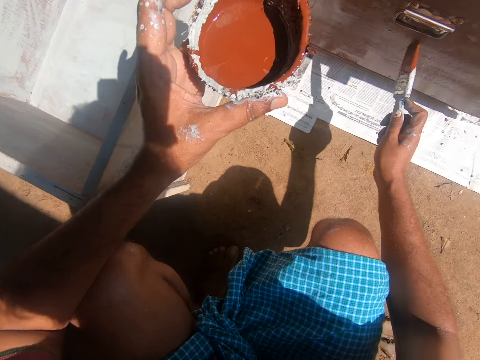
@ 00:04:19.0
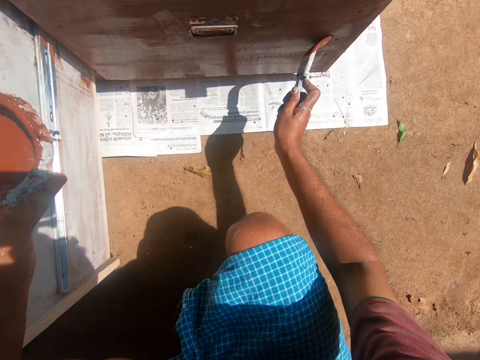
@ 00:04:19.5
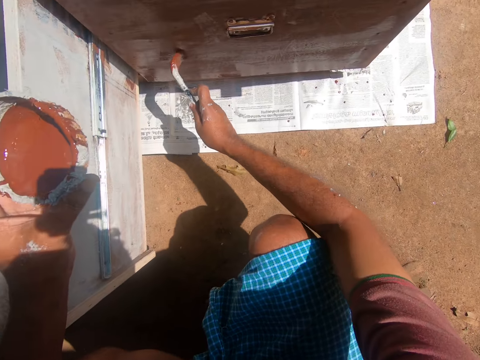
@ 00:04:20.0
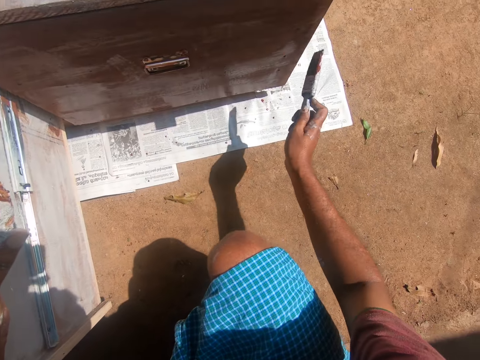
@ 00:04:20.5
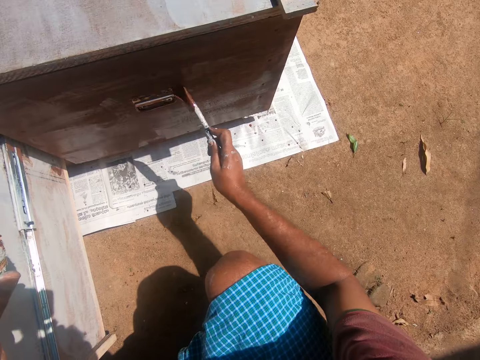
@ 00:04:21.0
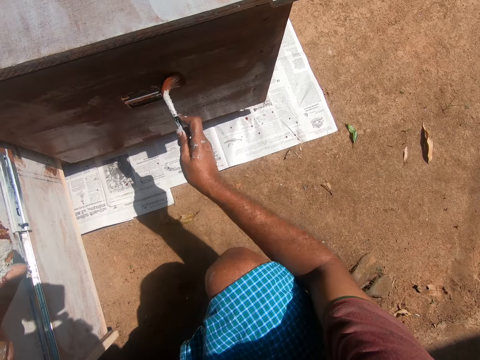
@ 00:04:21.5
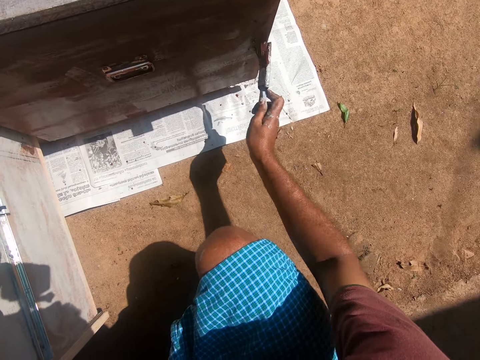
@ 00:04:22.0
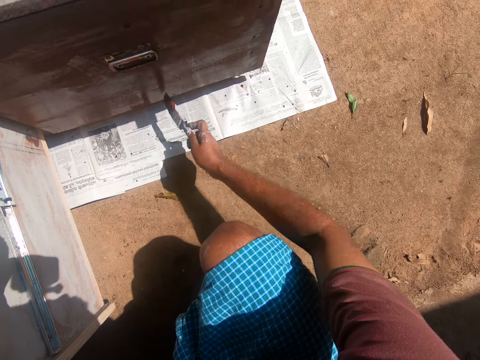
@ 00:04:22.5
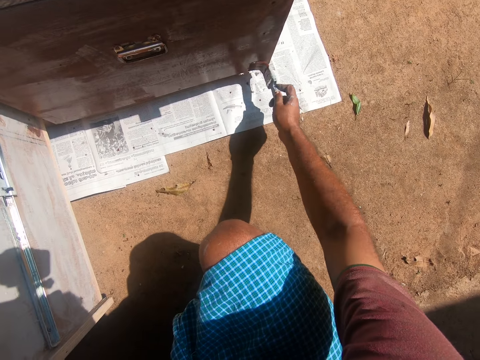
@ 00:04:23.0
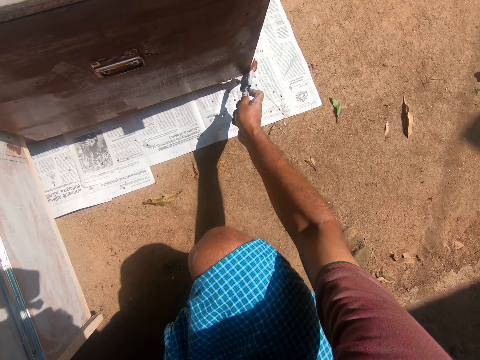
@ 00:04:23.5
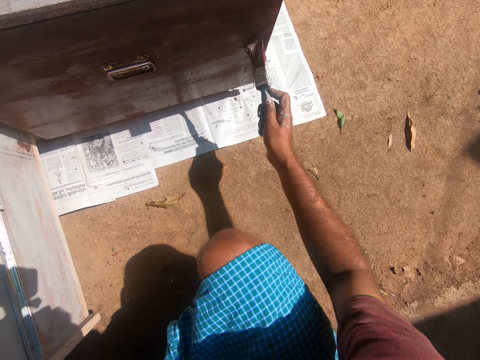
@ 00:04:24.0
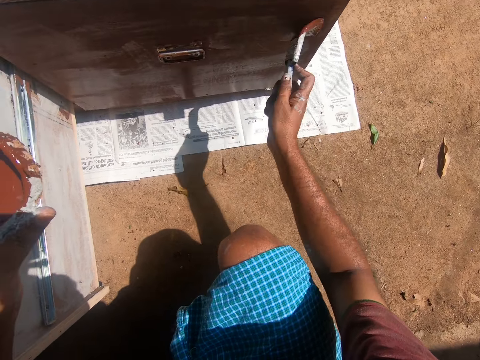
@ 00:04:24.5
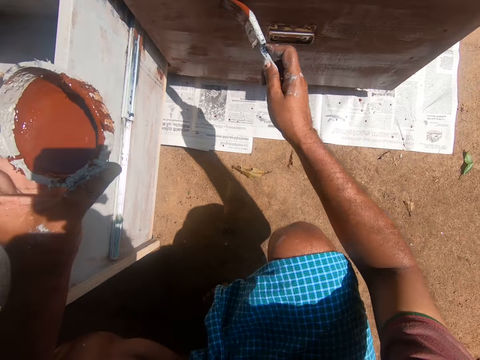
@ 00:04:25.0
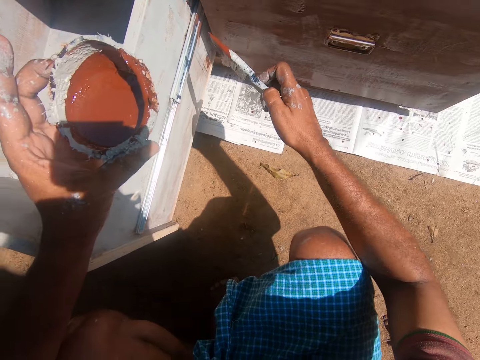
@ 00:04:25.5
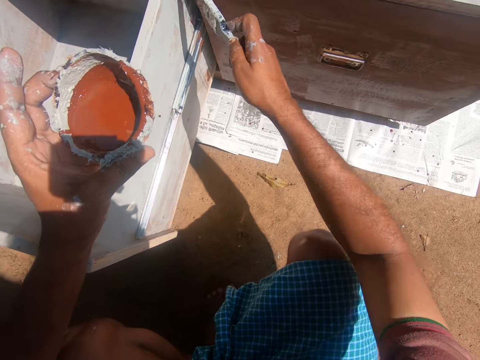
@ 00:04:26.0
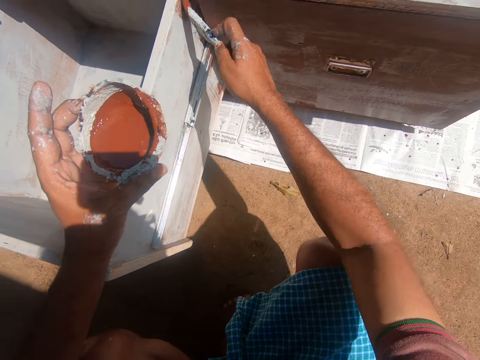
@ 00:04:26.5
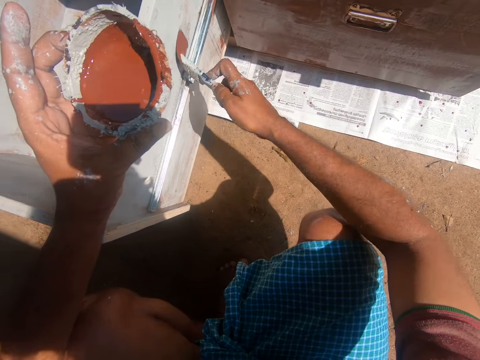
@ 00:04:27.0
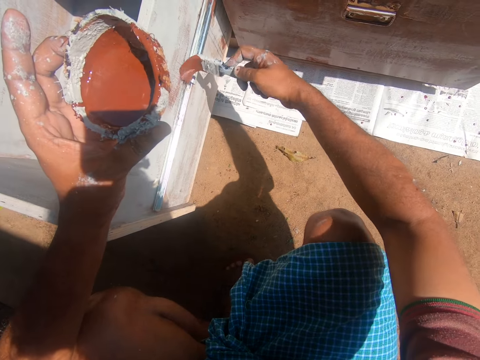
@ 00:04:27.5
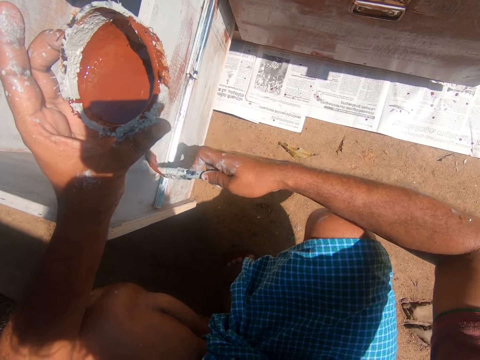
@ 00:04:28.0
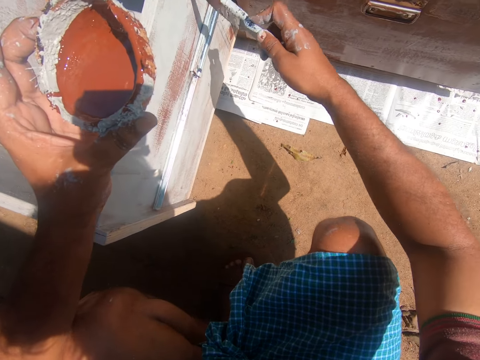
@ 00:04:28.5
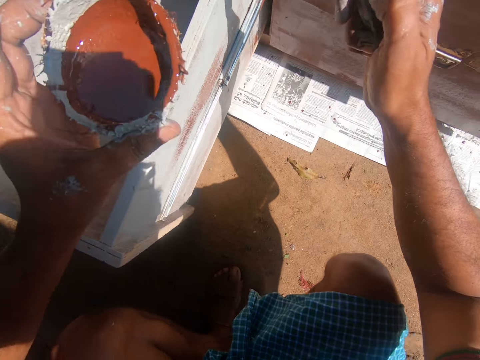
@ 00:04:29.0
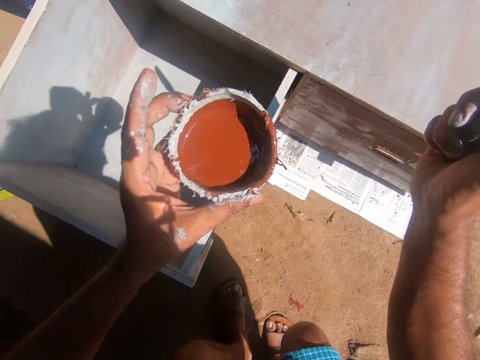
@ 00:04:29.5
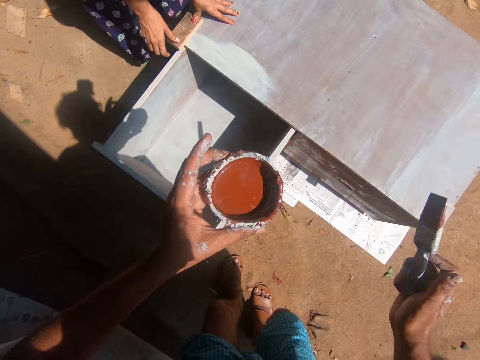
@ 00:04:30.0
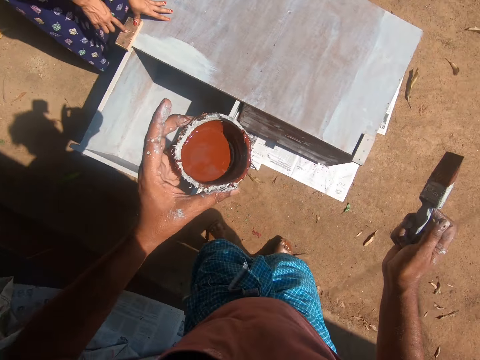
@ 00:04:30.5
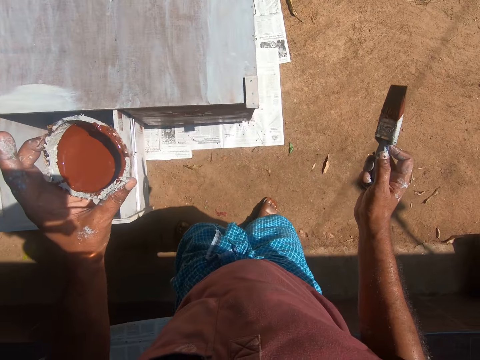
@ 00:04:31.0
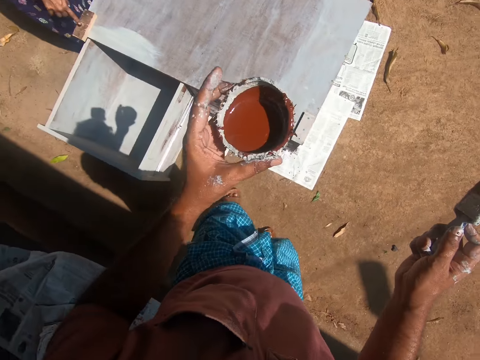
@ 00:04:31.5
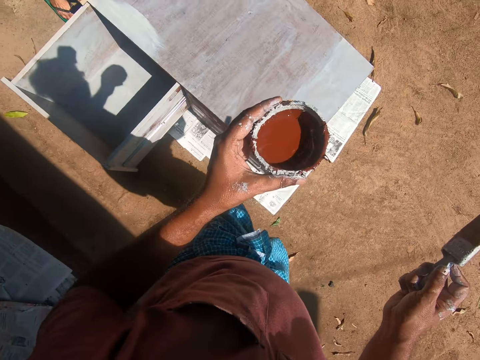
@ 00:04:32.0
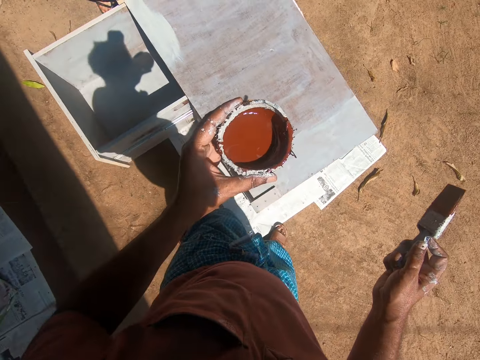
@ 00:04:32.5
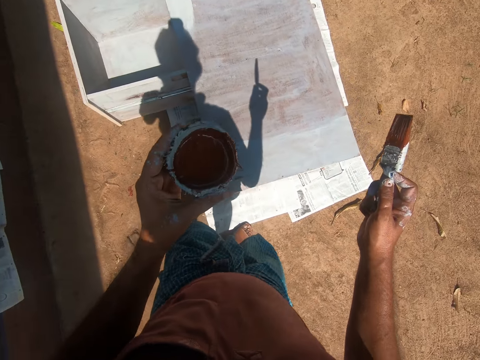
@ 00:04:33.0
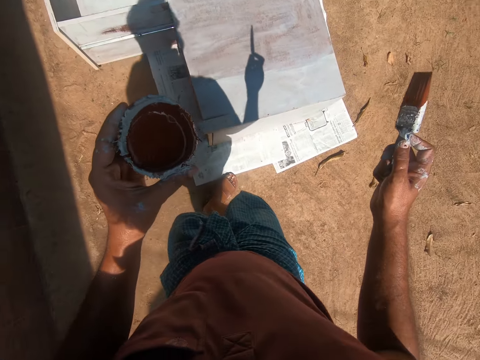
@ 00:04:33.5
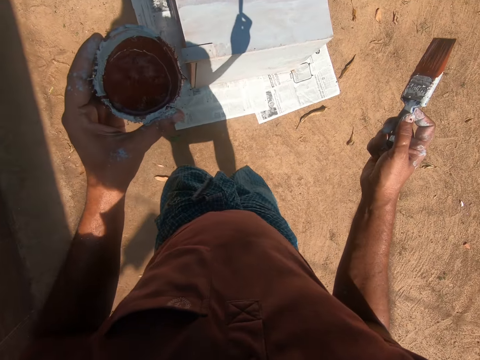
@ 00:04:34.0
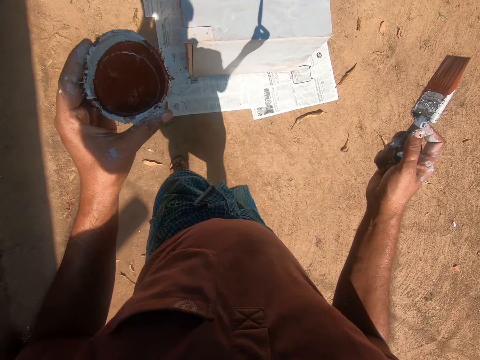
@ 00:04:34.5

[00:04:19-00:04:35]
The camera wearer paints the cabinet with a paint brush. They lift the brush from the cabinet. A person stands against the furniture. The camera wearer stands. The person leans a hand on the cabinet. The camera wearer looks around. They walk around. They walk away from the furniture.

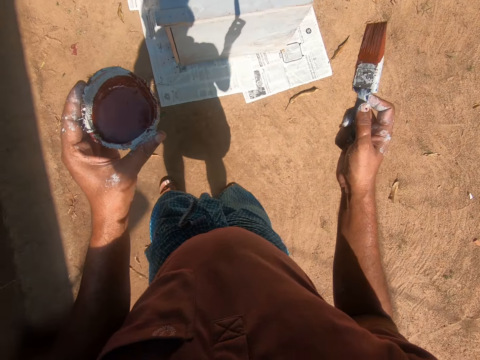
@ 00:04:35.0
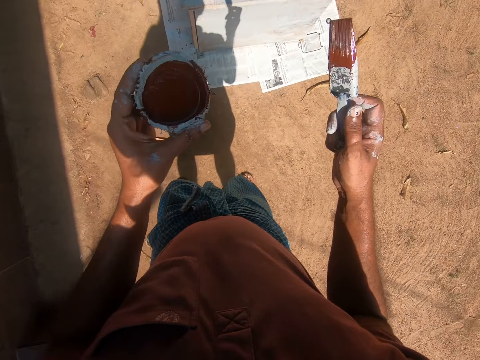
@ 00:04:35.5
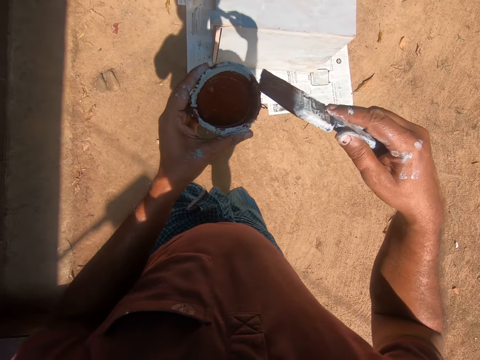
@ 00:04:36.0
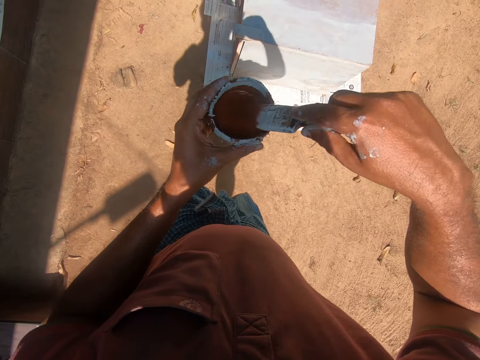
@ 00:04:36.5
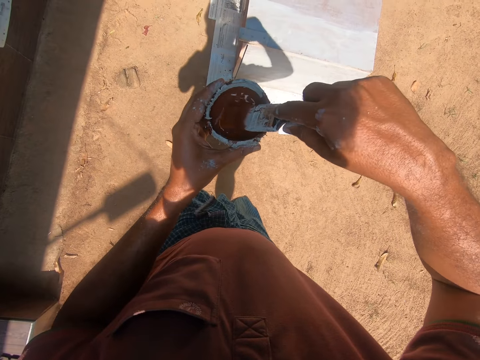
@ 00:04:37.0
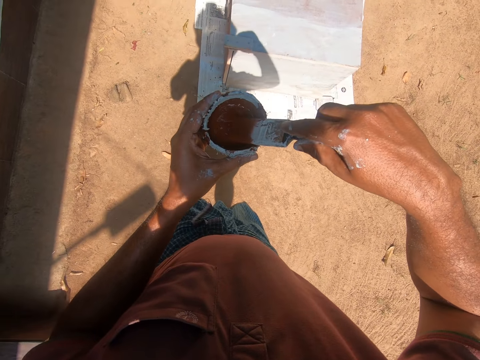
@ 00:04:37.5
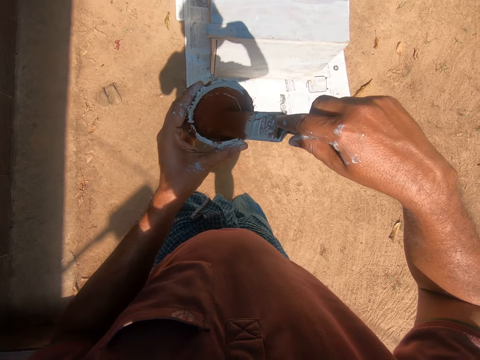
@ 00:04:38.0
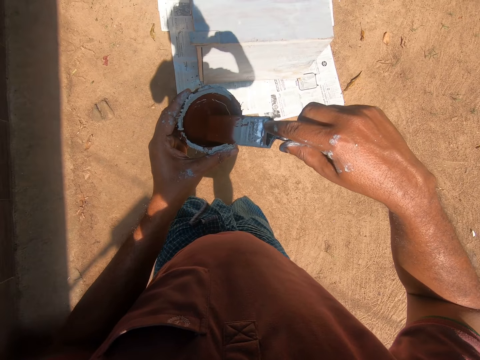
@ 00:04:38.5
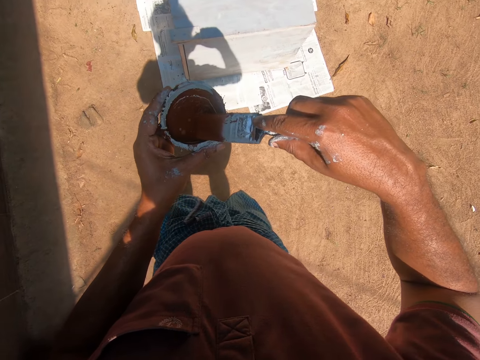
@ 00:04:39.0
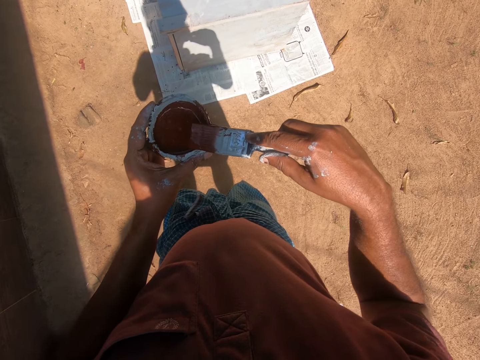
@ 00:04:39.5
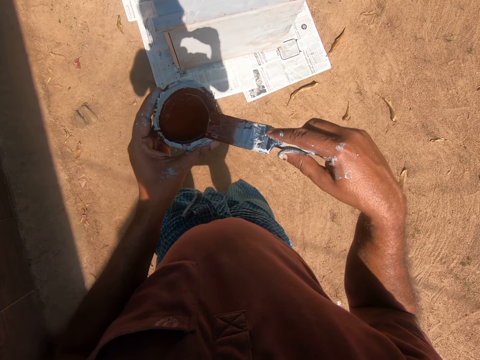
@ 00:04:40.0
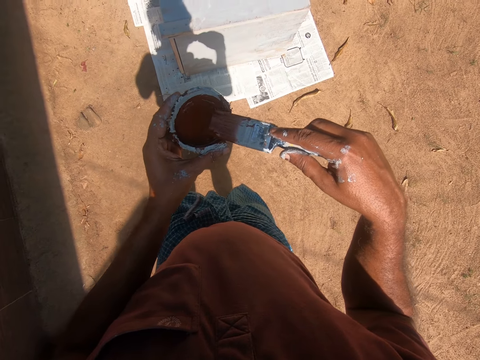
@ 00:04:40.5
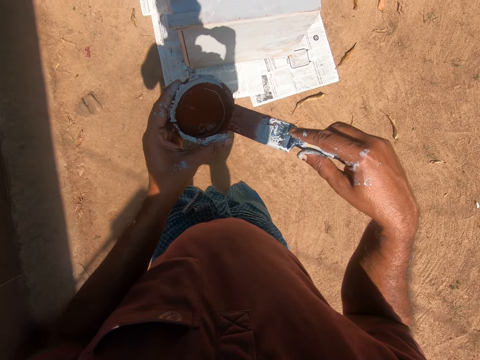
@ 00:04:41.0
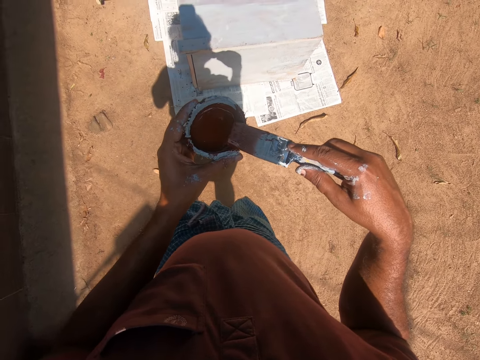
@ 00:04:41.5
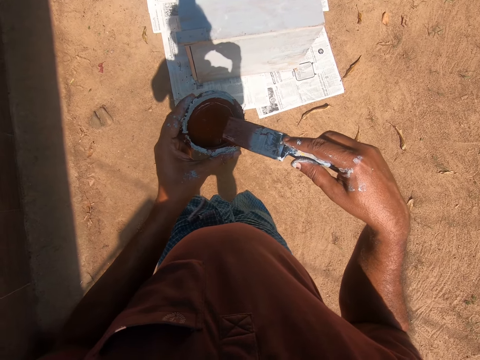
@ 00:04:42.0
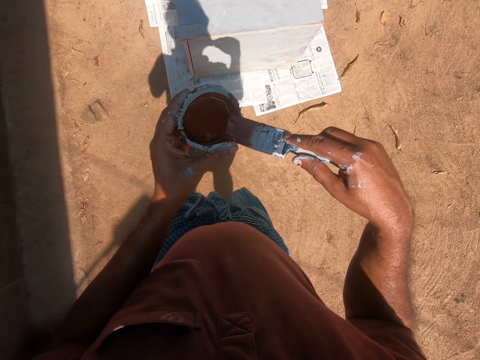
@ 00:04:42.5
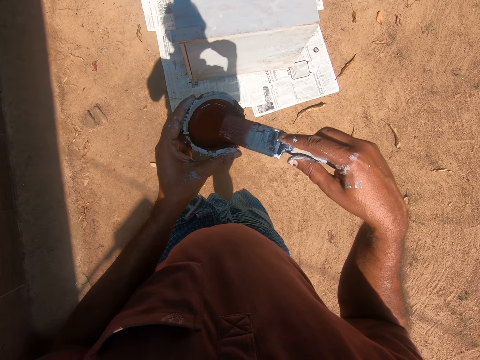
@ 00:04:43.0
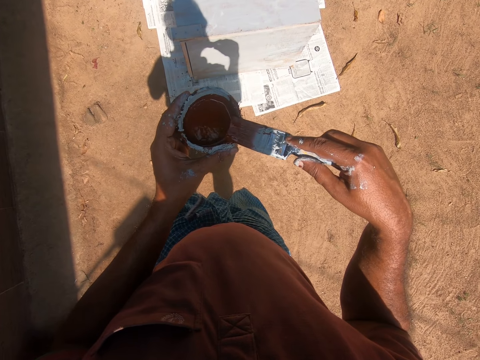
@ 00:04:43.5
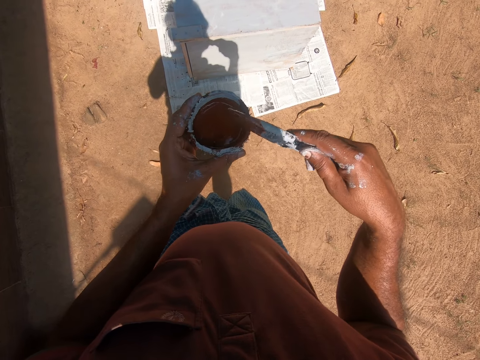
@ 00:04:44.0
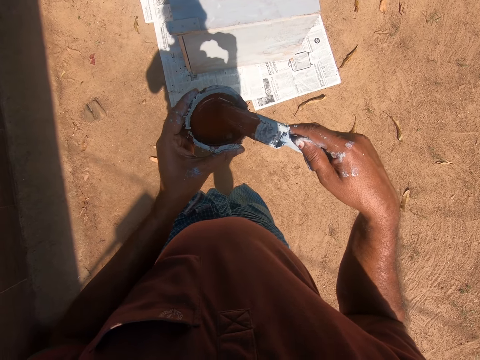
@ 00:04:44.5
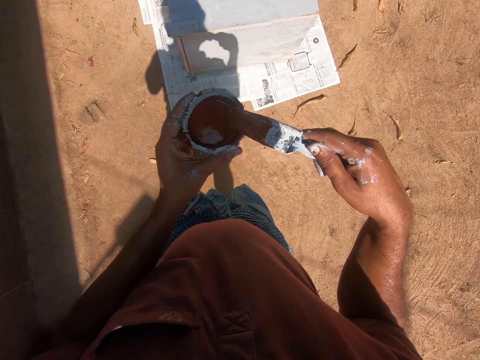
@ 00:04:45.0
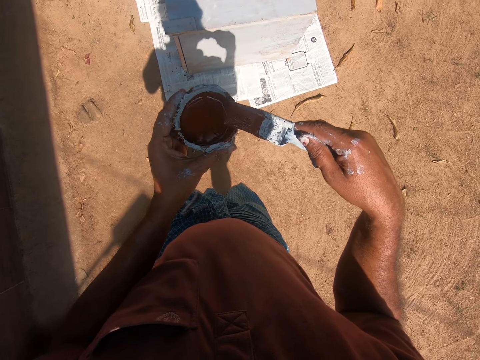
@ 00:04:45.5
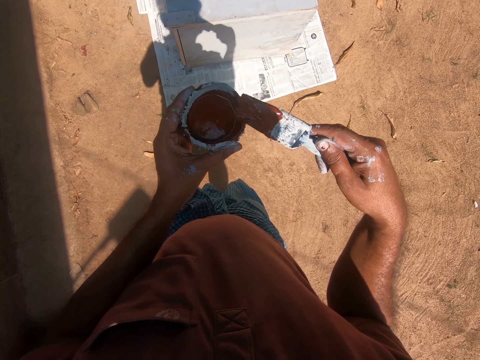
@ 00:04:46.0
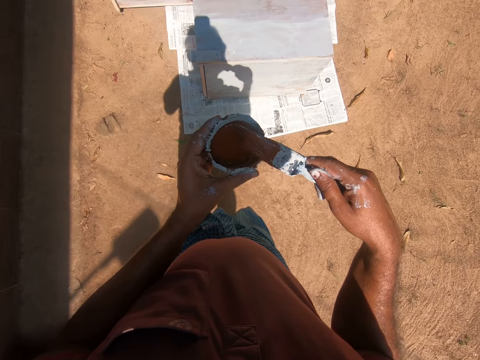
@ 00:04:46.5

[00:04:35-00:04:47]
The camera wearer dips the paint brush into the coconut shell or paint tin which has paint. They scoop paint from the tin with the paint brush. They wipe excess paint from the brush on the tin.
